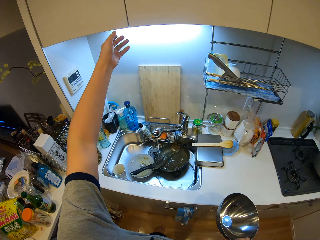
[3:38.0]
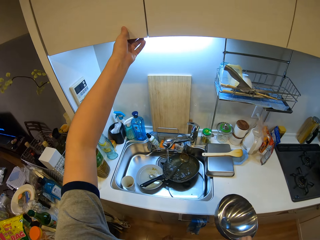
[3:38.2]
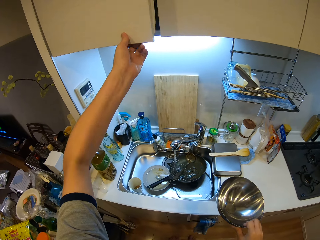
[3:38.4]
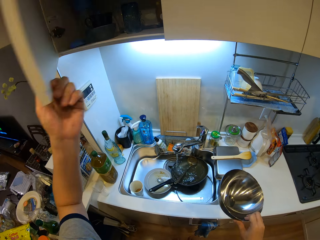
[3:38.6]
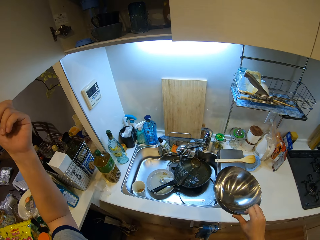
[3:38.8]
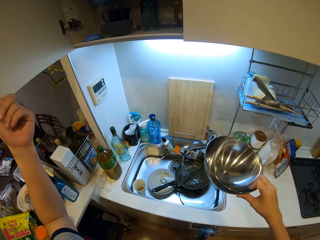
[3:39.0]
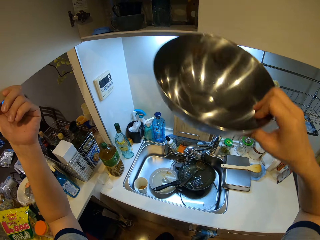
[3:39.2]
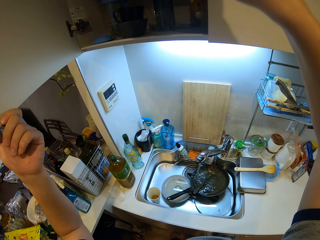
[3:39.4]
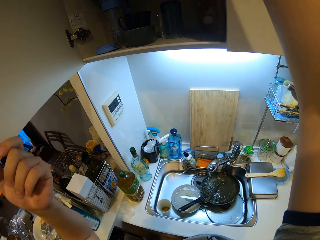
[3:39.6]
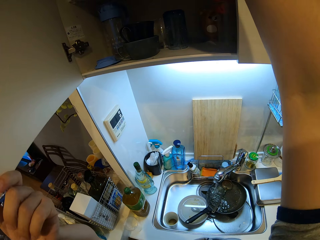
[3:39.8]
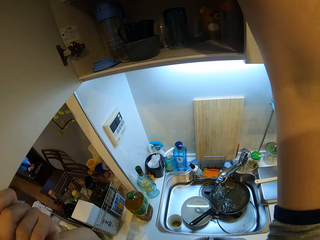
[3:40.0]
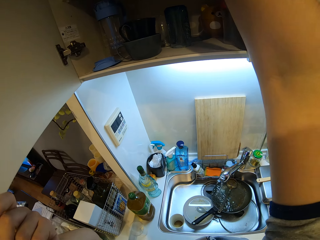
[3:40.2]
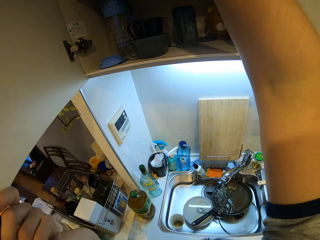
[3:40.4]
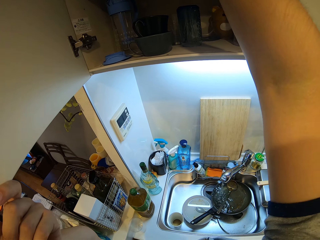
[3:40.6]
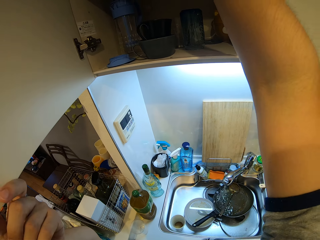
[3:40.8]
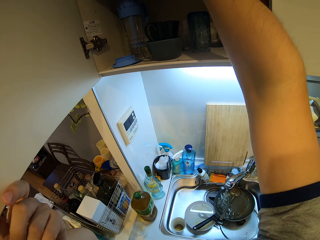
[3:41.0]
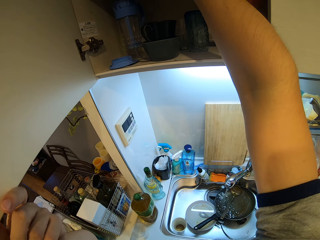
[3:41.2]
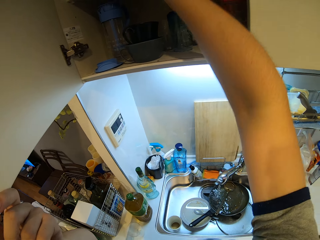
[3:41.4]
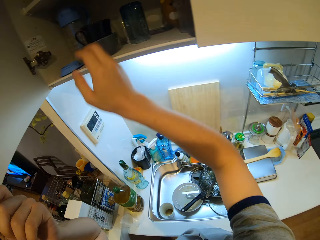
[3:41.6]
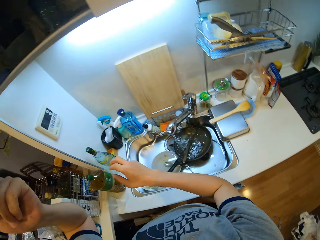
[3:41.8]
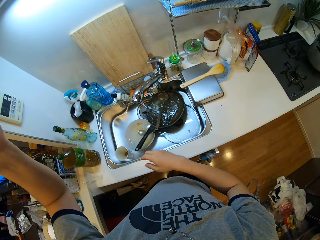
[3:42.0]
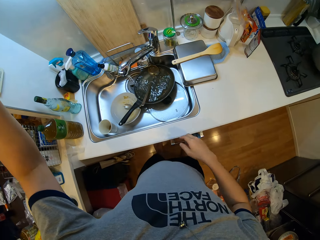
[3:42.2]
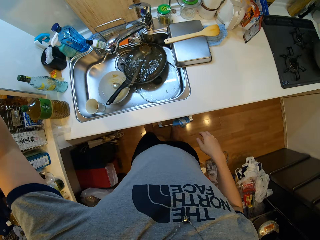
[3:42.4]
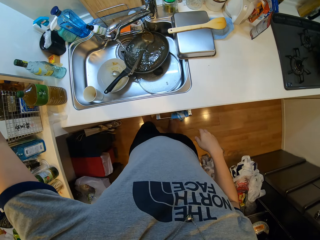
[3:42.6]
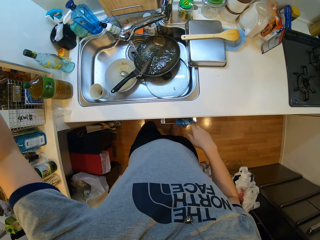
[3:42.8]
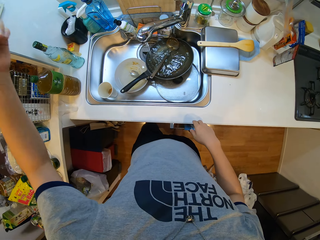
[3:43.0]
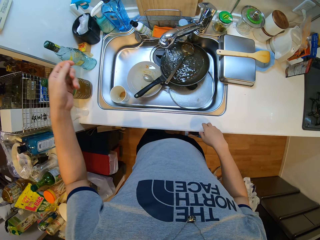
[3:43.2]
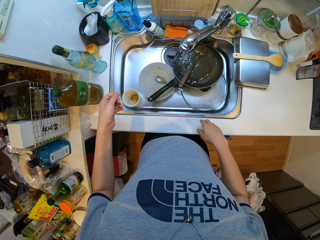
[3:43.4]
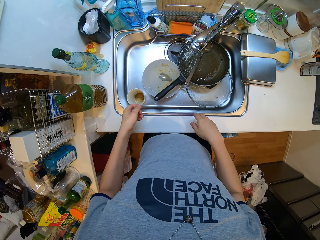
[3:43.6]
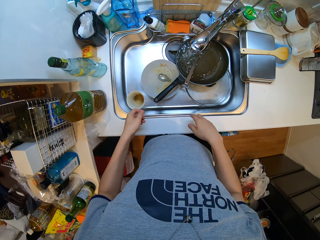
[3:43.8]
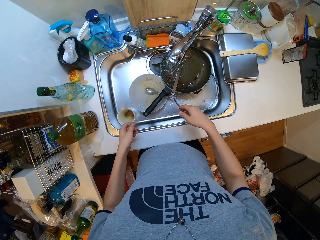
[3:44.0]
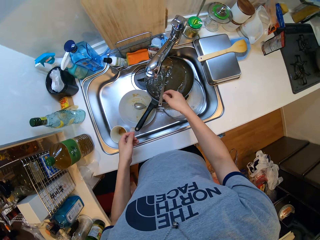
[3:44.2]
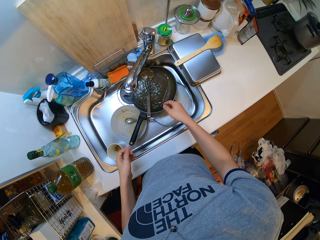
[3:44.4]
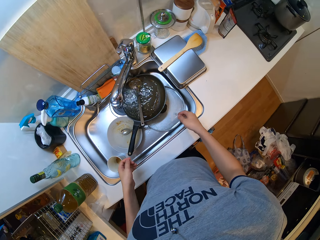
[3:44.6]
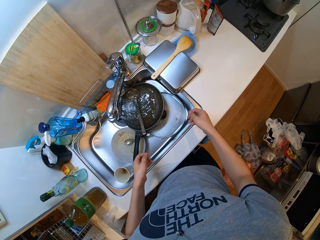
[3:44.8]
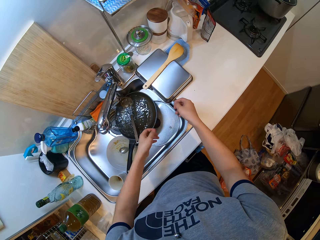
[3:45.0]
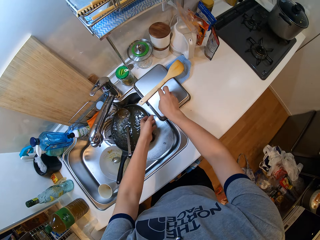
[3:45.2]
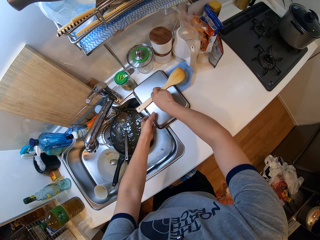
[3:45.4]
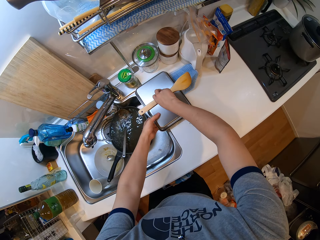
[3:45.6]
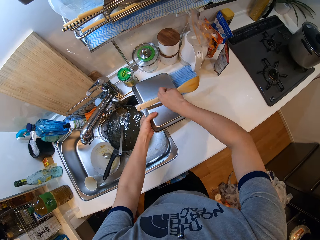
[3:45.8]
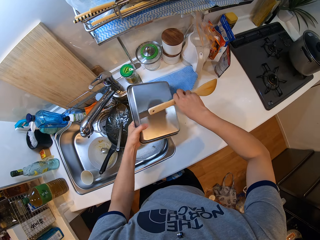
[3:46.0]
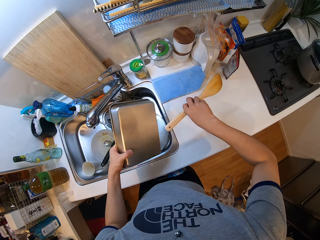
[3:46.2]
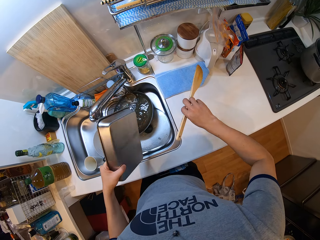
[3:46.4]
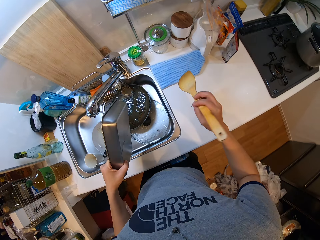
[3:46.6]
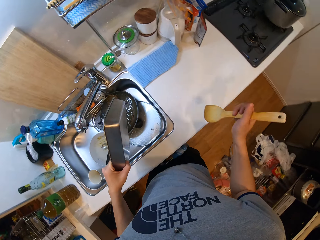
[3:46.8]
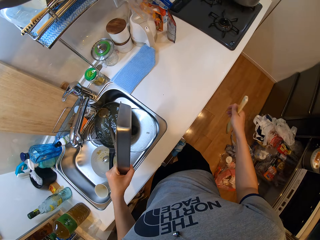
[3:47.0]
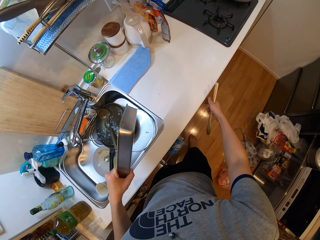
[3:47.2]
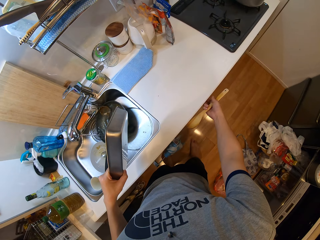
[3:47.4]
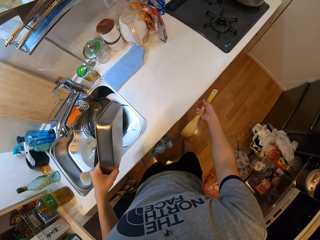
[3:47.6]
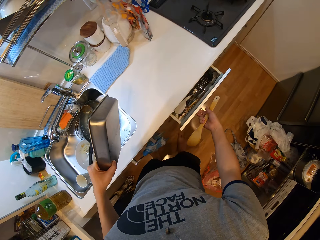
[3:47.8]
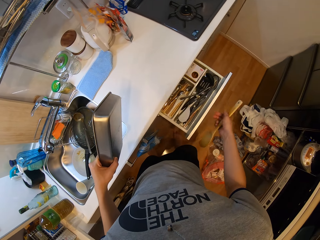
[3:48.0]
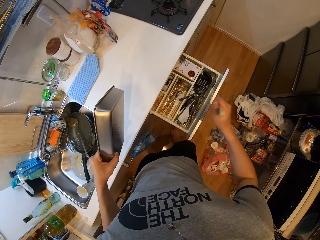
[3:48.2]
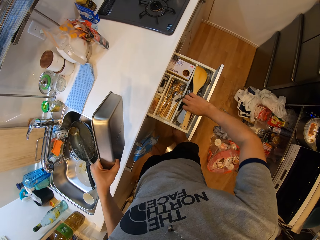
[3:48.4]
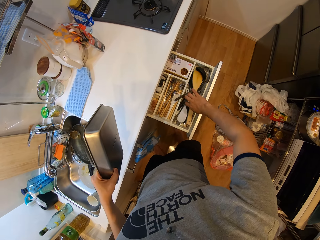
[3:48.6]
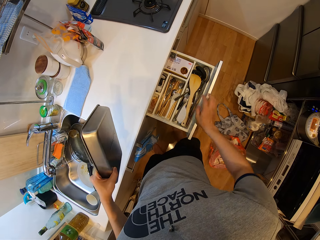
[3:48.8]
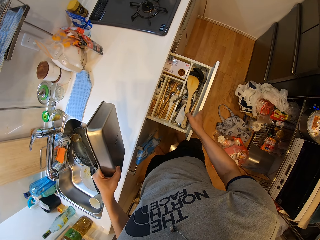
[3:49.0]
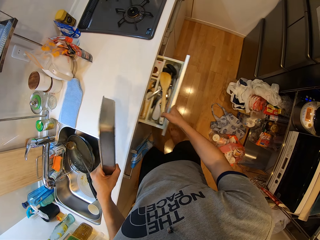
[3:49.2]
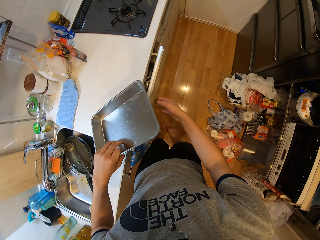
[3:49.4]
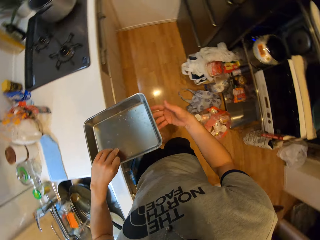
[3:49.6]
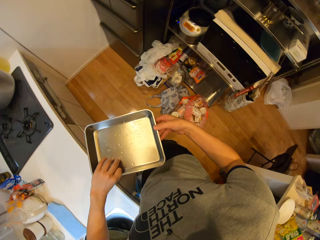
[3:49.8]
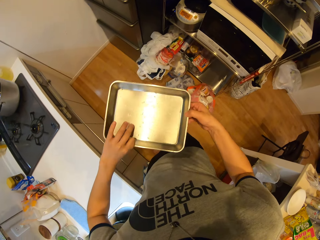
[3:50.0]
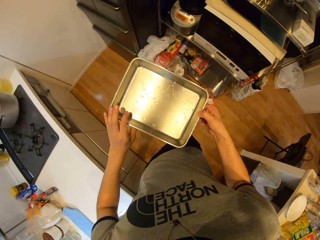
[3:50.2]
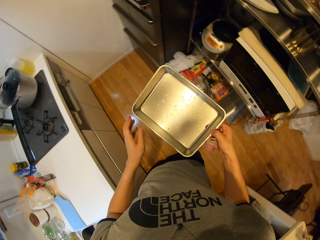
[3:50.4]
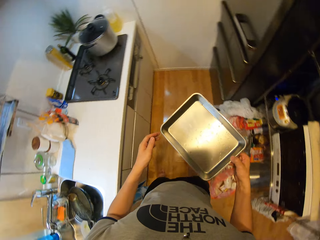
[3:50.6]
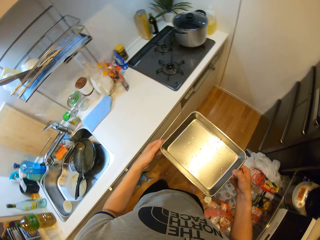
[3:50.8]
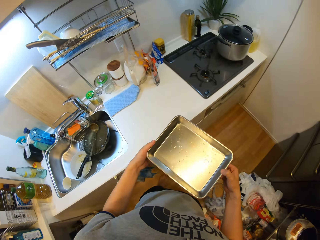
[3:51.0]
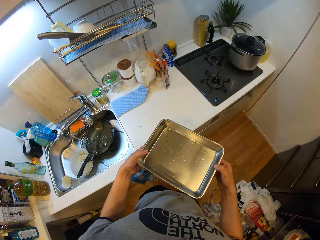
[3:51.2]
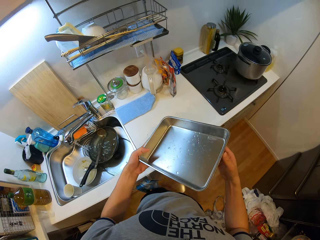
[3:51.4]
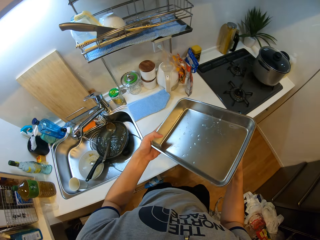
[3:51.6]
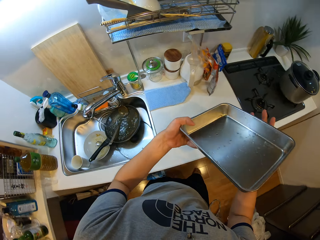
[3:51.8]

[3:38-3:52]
The camera wearer moves around a kitchen. He opens a cabinet with his left hand, places the bowl in the cabinet with his right hand and closes the cabinet with his left hand. He picks up a flat wooden spoon and a baking pan or flat pan from a kitchen counter with his right hand. He opens a drawer with his right hand, places the spoon in his right hand inside the drawer and closes the drawer with his right hand. He walks around the kitchen. He holds the flat pan with both hands.

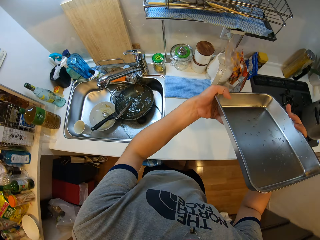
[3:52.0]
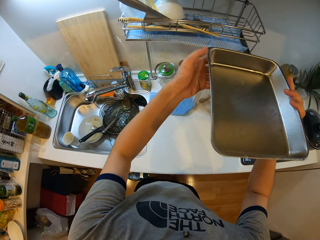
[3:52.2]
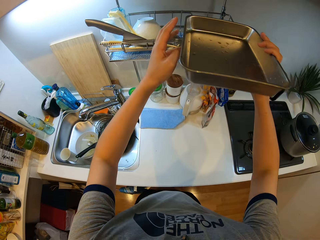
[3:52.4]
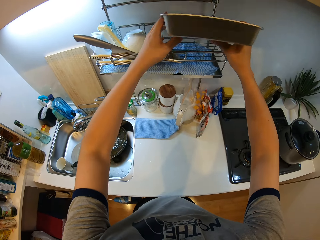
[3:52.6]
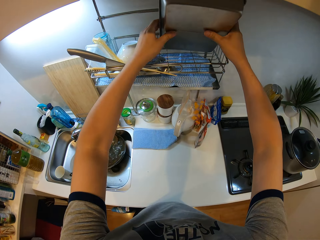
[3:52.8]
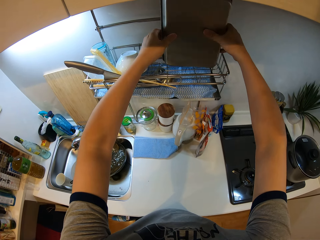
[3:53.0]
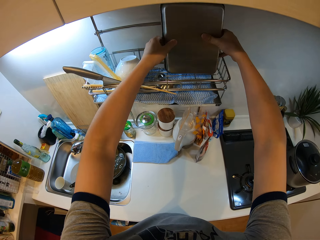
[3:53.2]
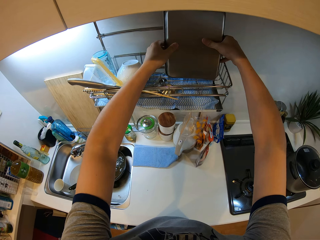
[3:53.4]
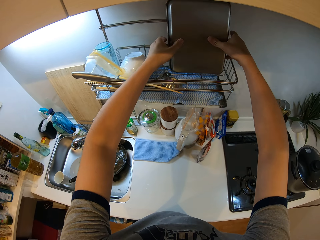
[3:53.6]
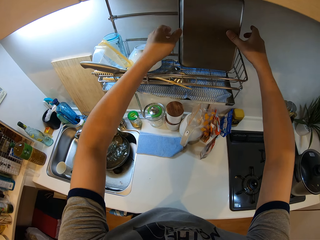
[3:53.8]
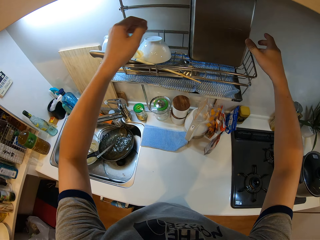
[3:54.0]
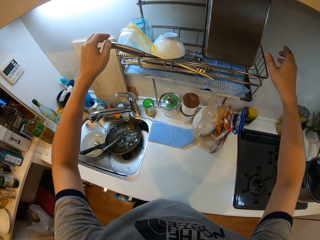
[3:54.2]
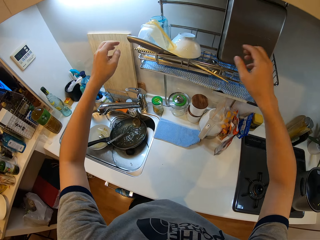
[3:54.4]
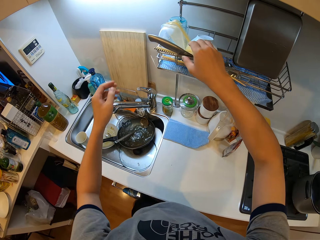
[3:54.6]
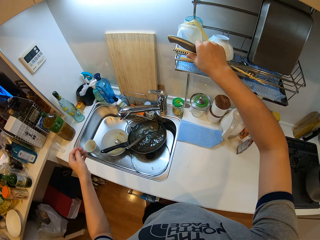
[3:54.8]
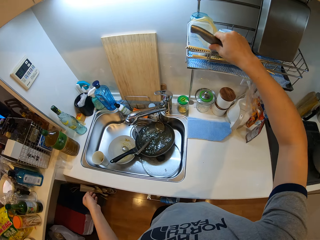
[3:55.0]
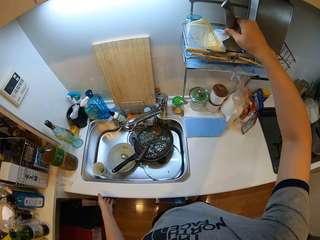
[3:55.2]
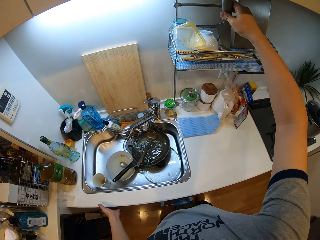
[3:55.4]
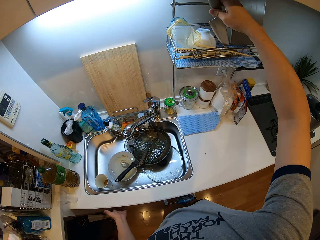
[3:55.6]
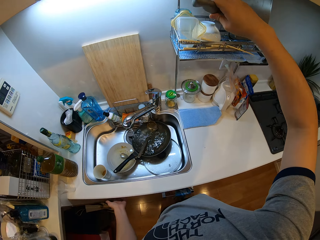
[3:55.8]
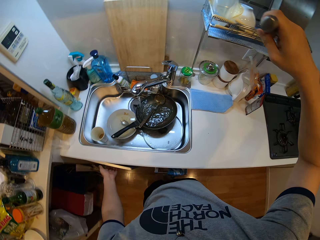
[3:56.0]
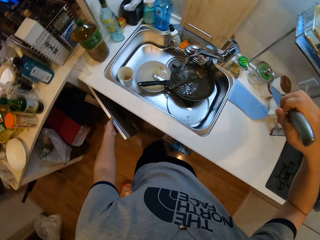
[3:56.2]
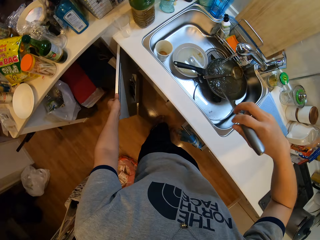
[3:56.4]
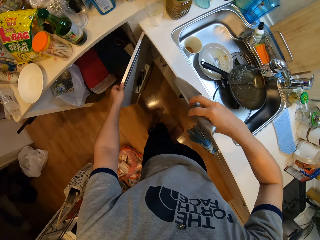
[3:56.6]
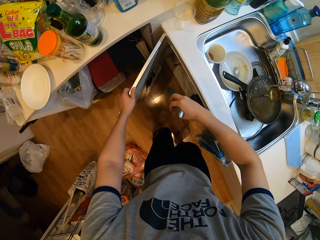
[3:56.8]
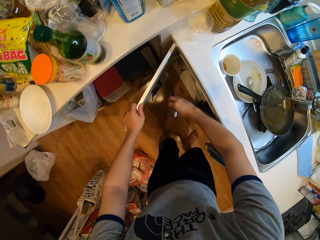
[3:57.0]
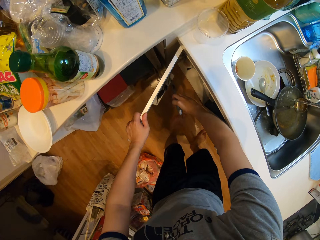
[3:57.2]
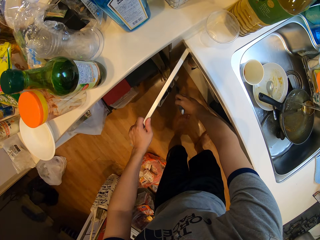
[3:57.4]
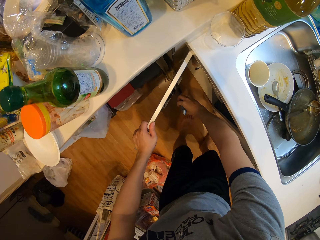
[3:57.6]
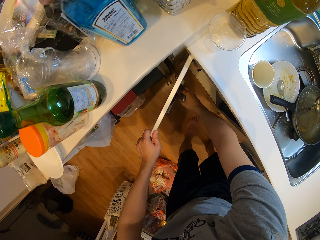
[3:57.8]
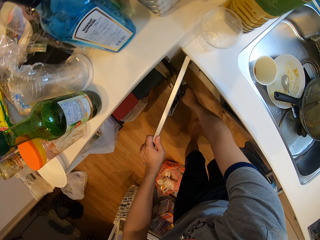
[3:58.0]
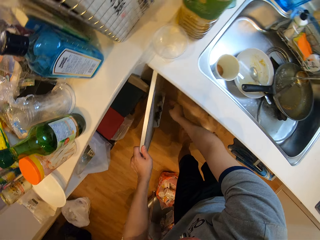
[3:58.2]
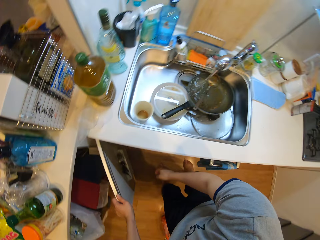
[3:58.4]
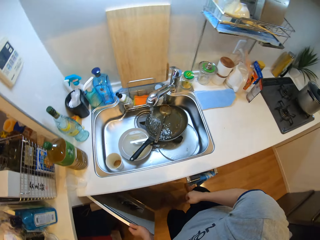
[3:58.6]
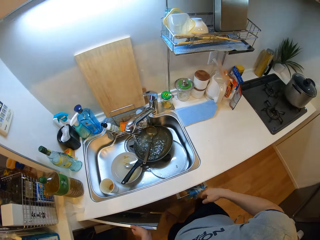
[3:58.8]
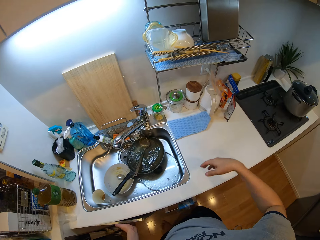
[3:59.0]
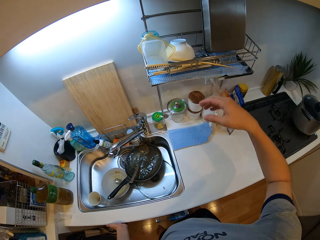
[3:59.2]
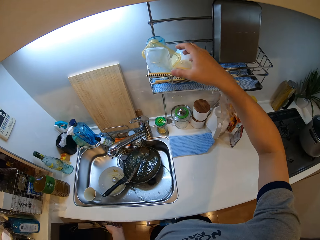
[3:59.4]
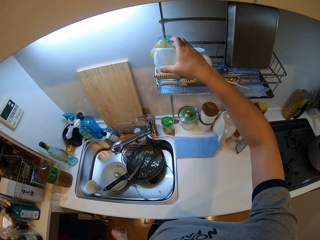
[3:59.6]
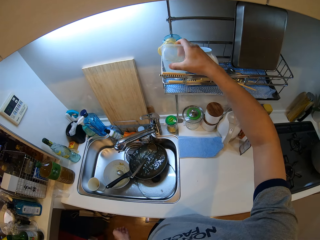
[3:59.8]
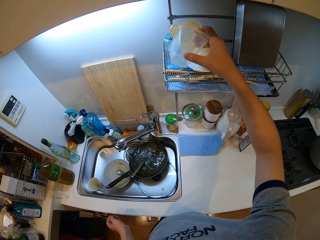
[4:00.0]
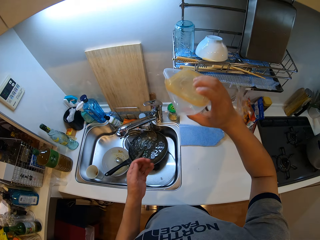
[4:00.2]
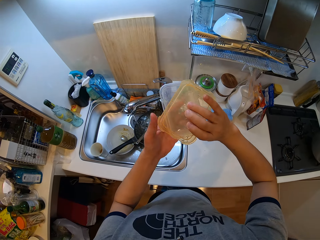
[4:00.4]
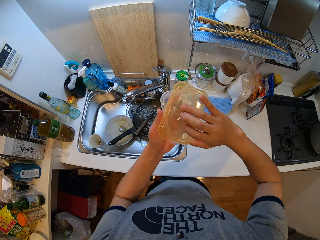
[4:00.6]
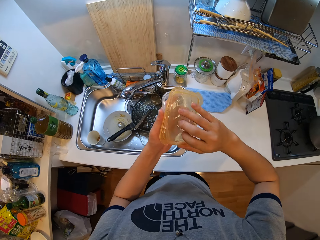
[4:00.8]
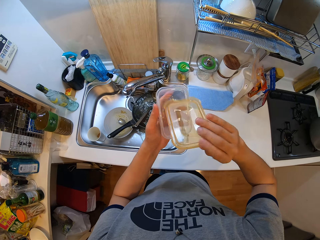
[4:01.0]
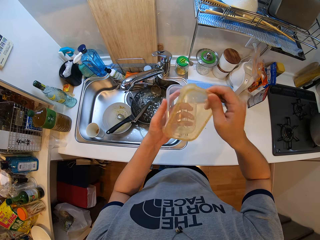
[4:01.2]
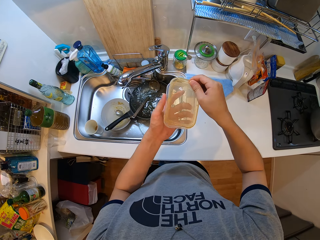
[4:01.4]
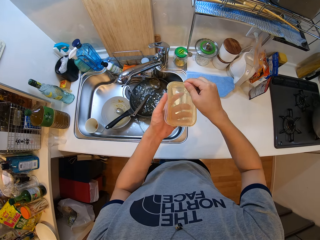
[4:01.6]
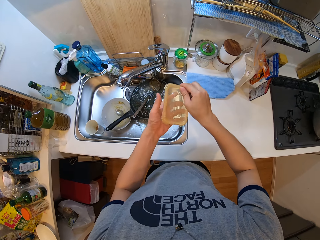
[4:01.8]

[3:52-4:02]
The camera wearer places the flat pan on the tray with both hands. He picks up a knife from the tray with his right hand. He opens a cabinet with his left hand, places the knife in the cabinet with his right hand and closes the cabinet with his left hand. He picks up a plate from the tray with his right hand. He adjusts the lid of the plate with his hands.
